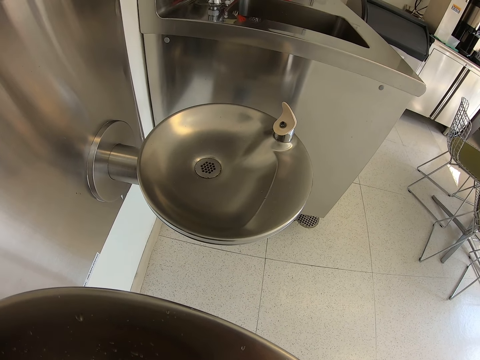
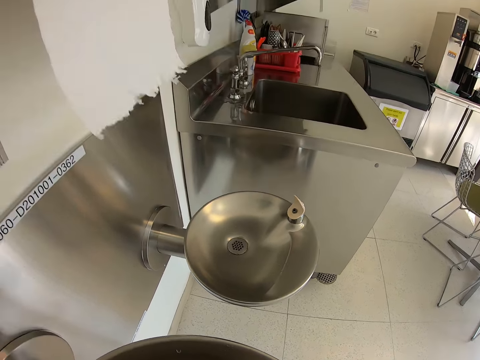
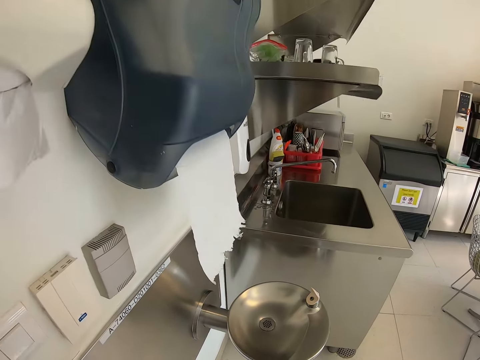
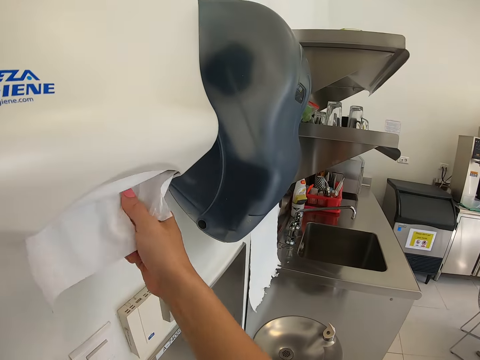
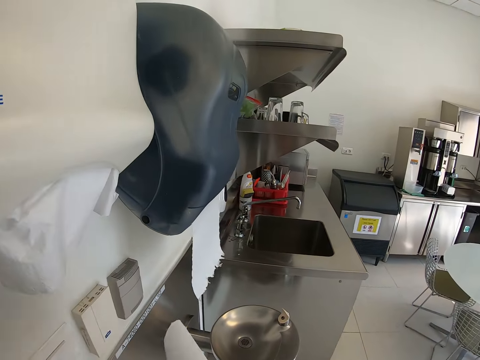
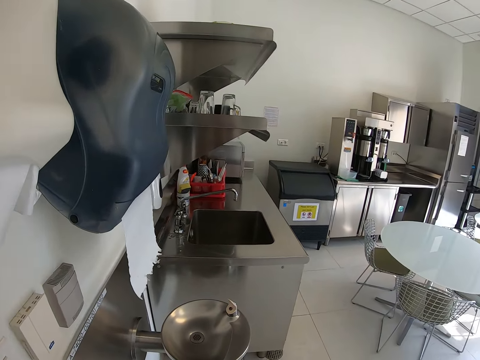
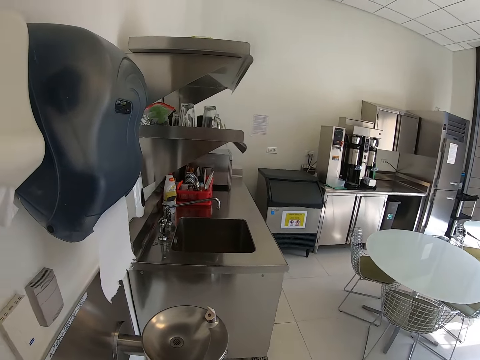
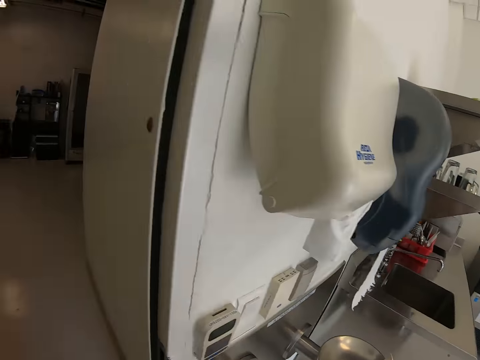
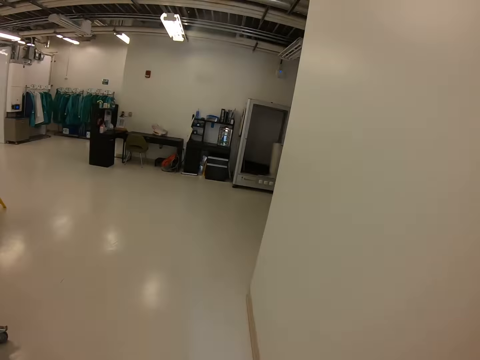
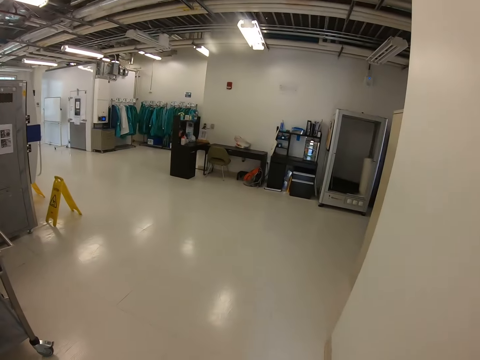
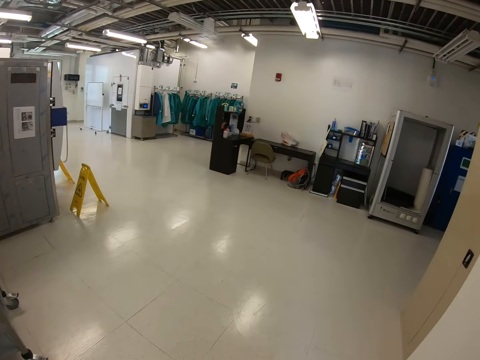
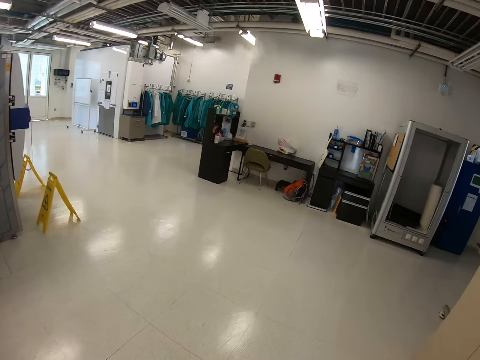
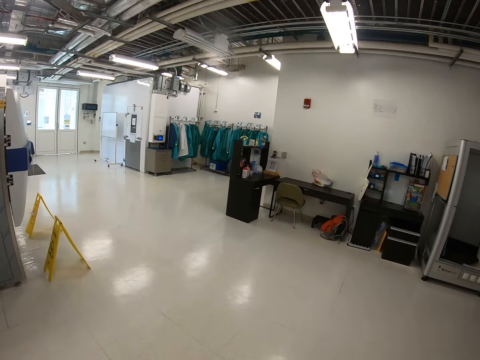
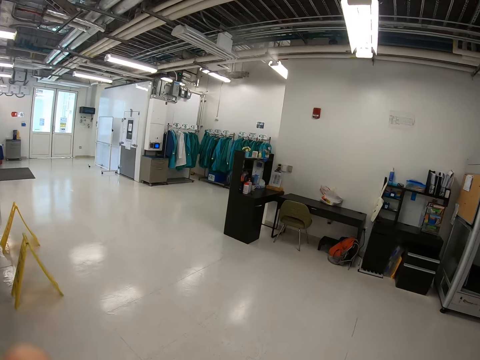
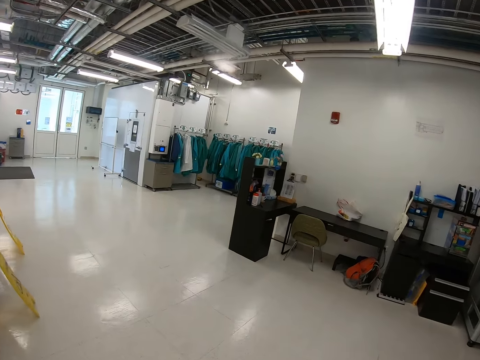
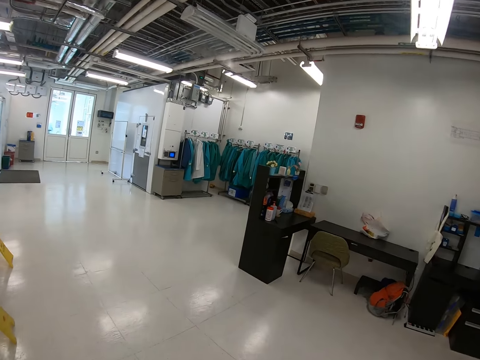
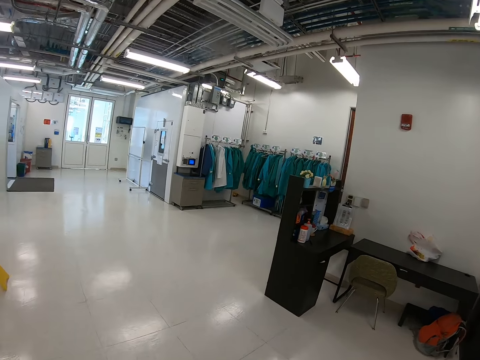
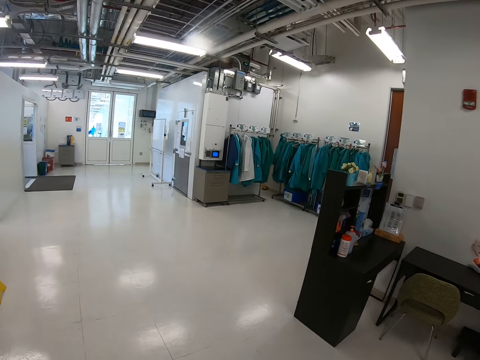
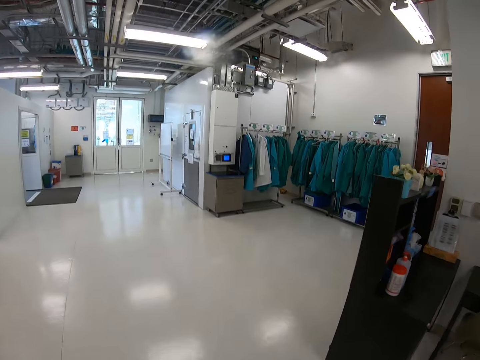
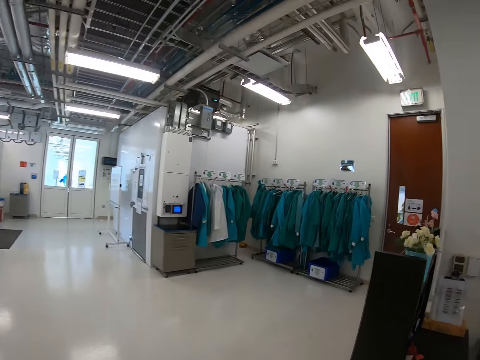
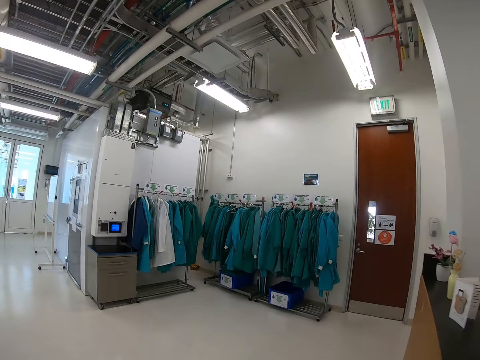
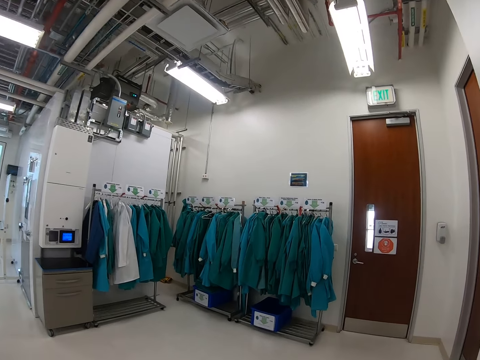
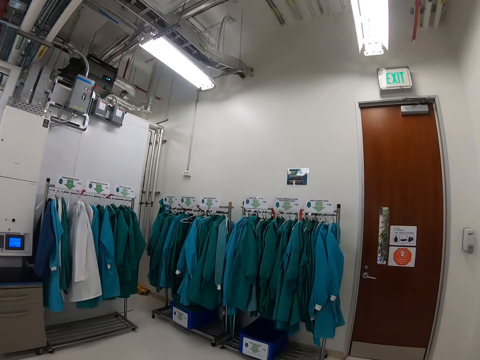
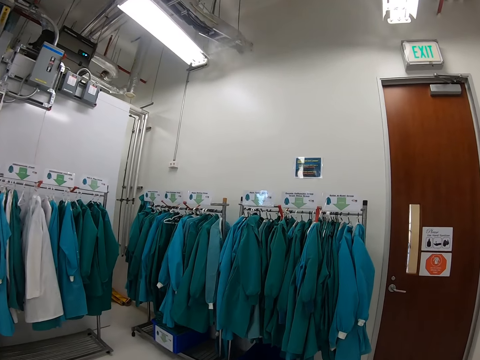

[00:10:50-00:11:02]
The camera wearer picks up a kitchen towel. They walk in the room. They wipe their hand. They walk left.

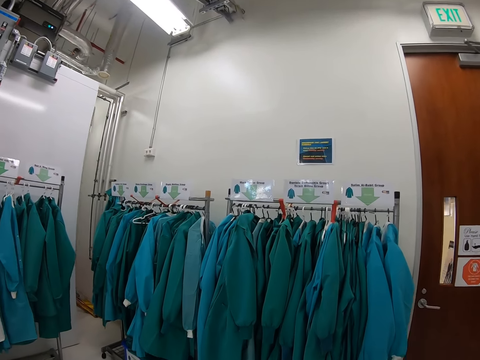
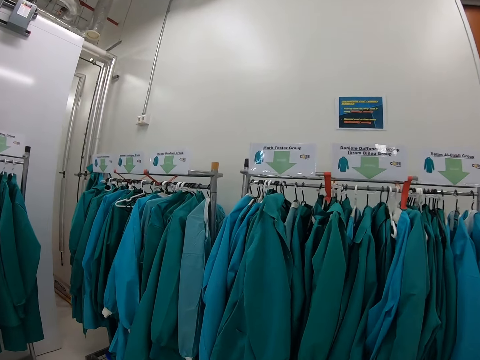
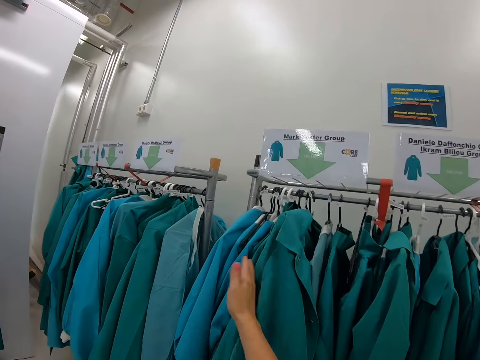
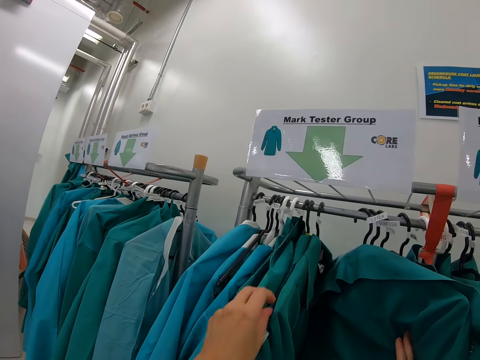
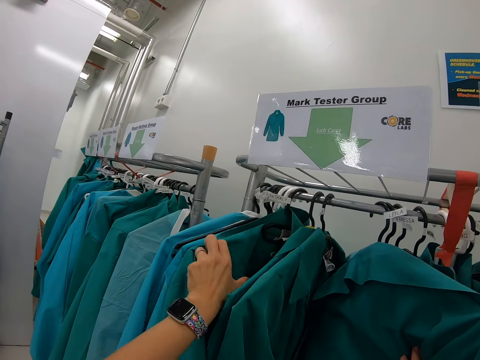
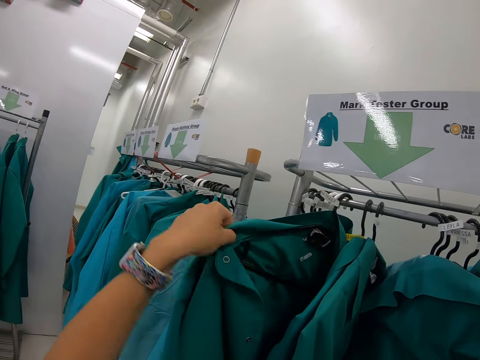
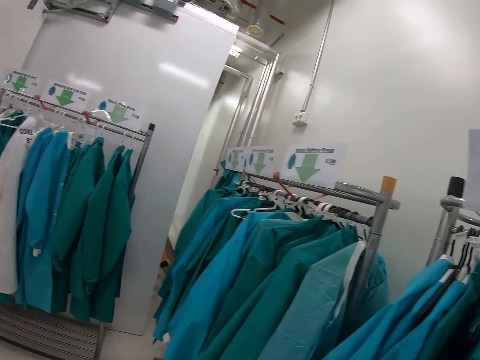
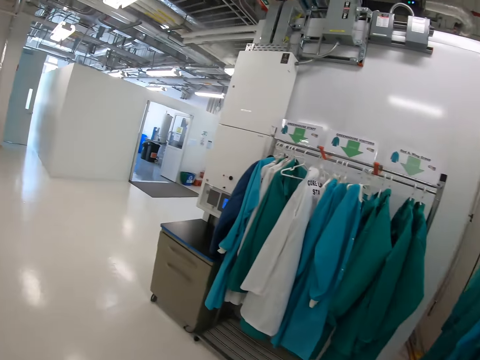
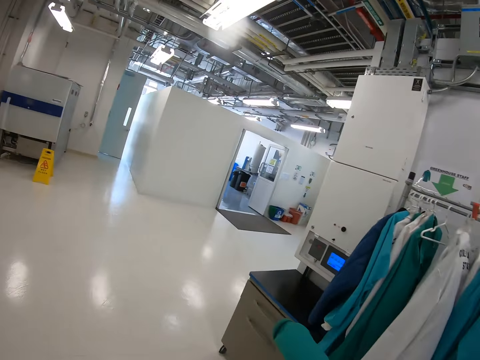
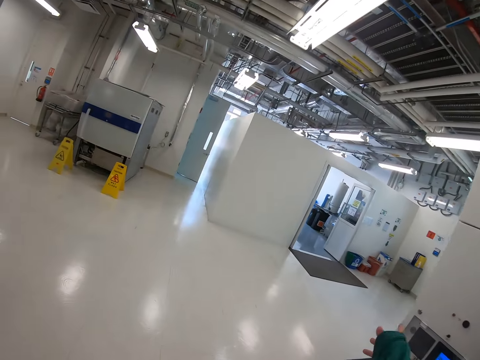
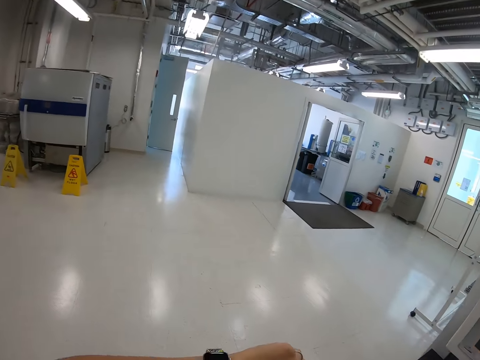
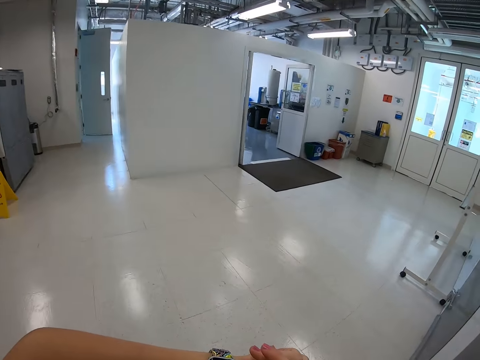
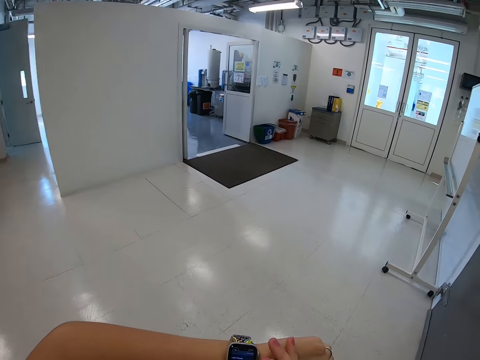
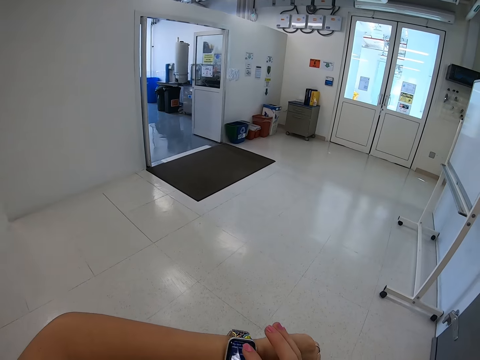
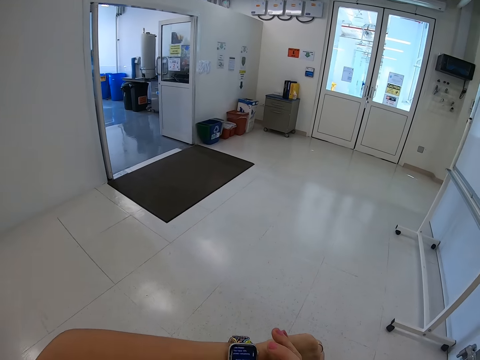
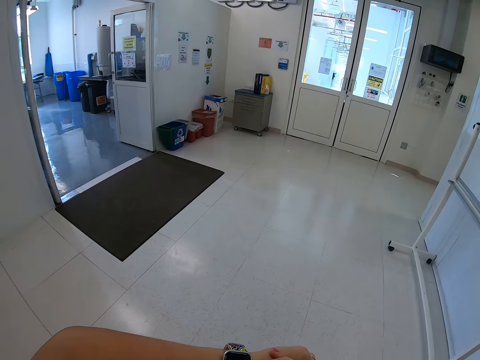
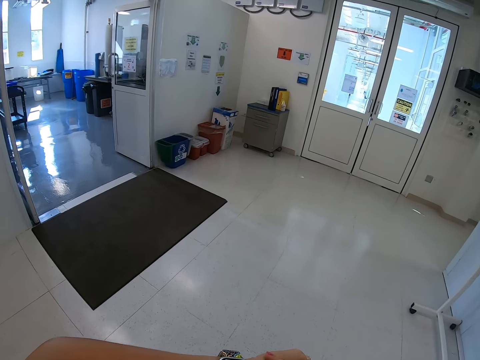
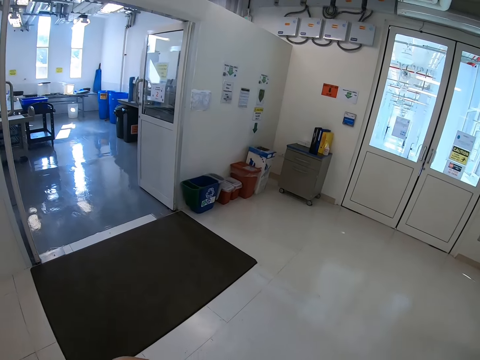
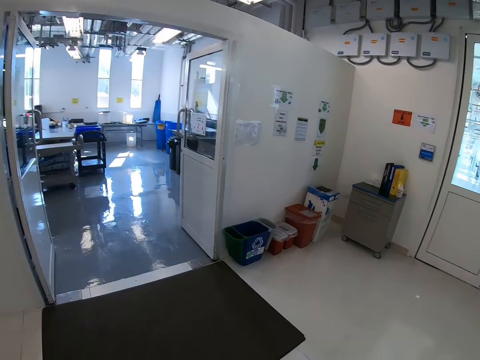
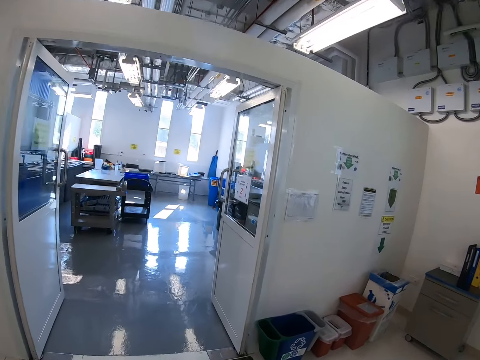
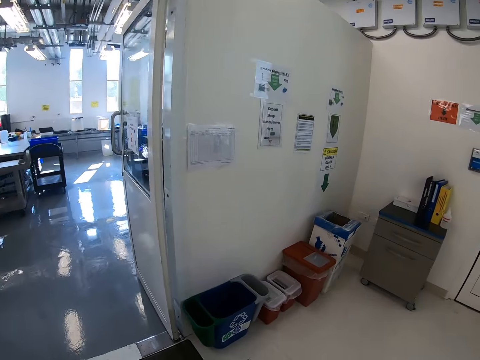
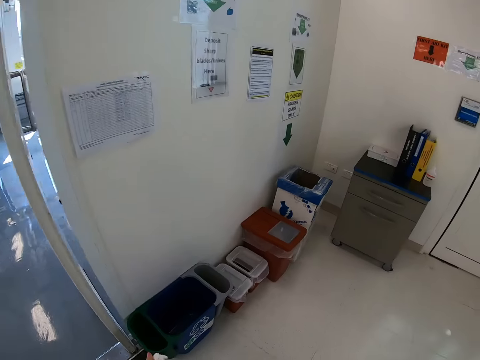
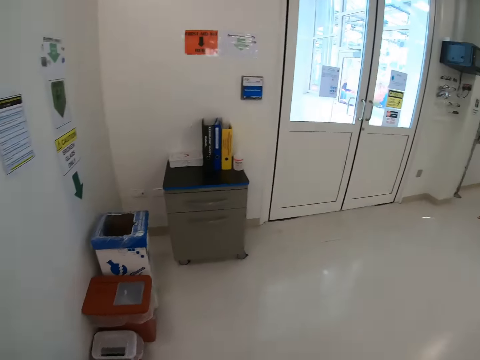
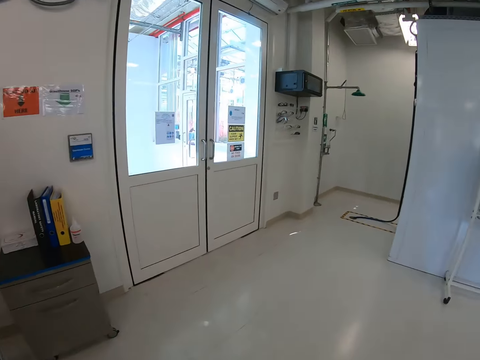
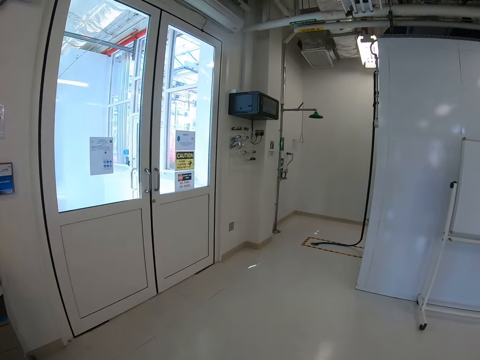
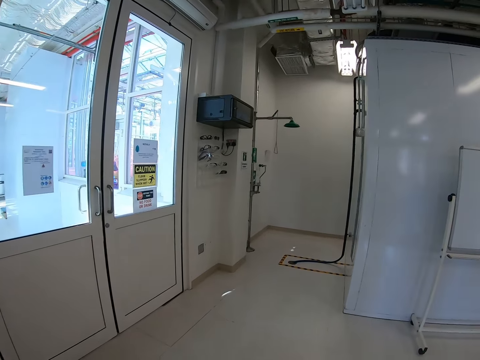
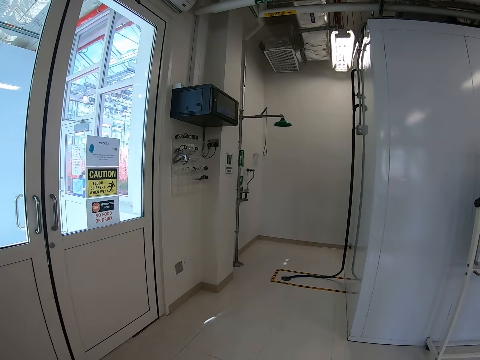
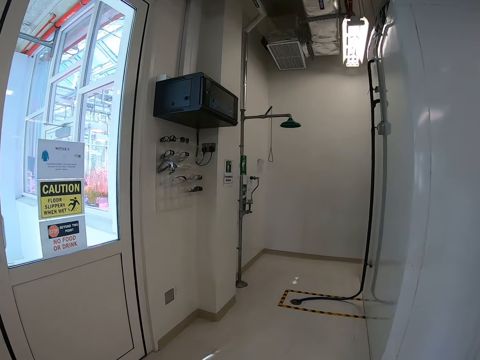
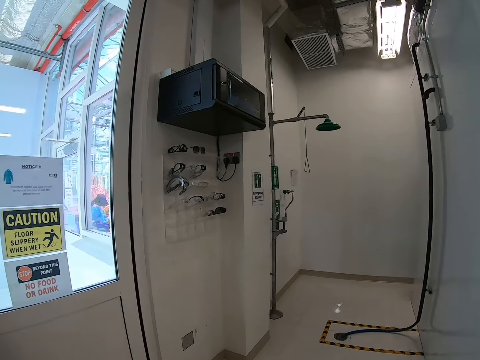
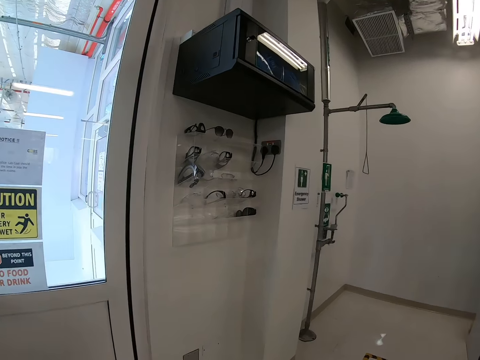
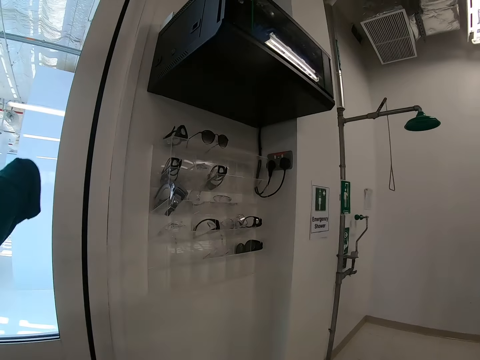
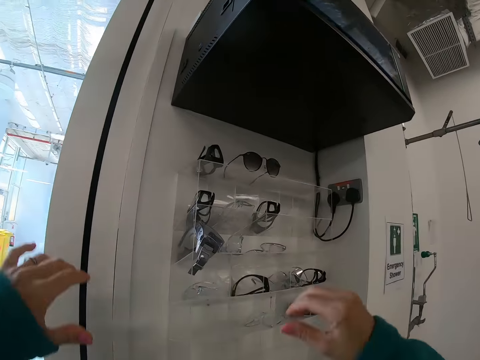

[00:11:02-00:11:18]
The camera wearer picks up a dust coat from the hanger. They walk in the room. They look at the wrist watch. They walk through the hall.
